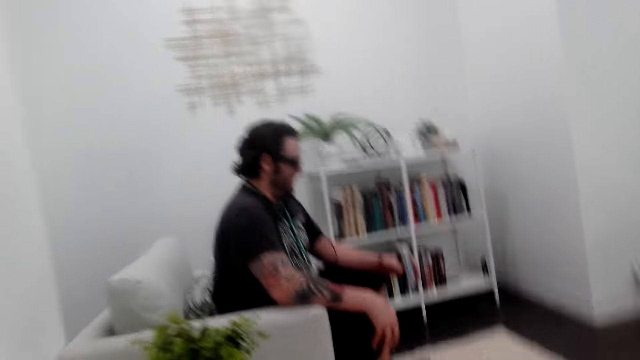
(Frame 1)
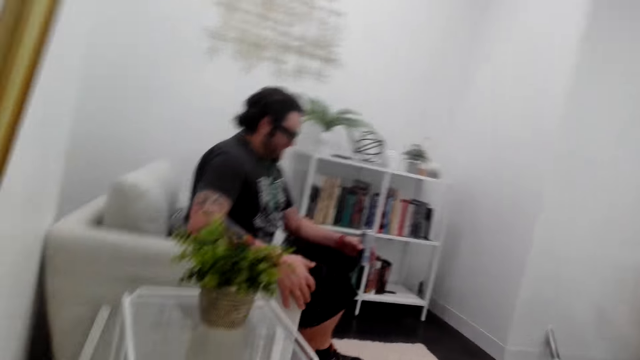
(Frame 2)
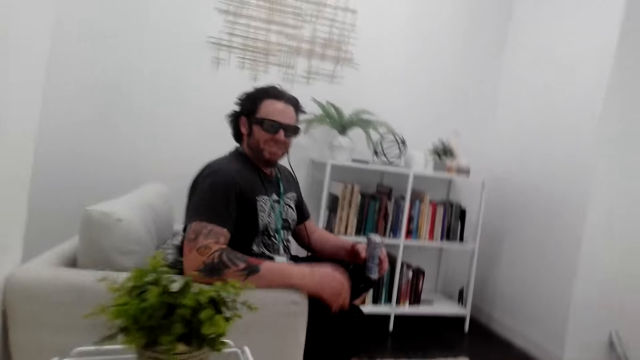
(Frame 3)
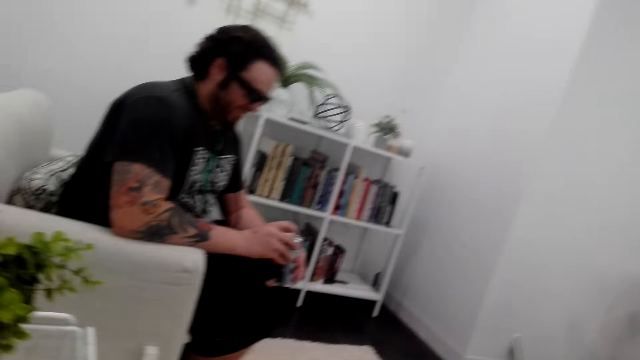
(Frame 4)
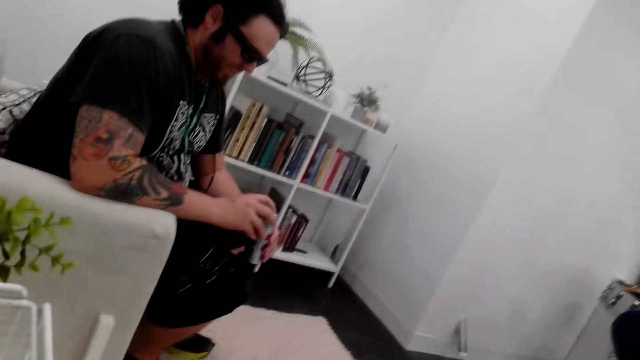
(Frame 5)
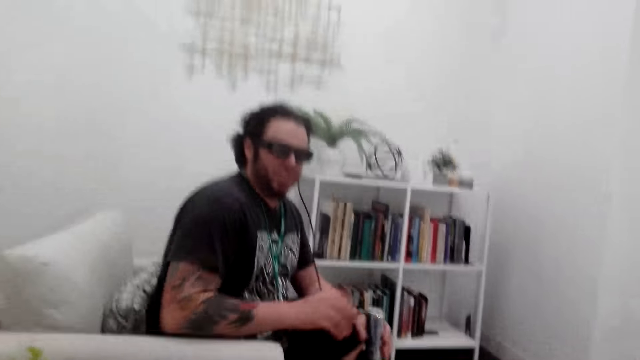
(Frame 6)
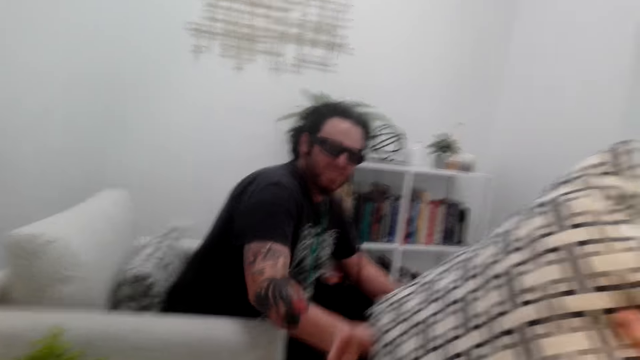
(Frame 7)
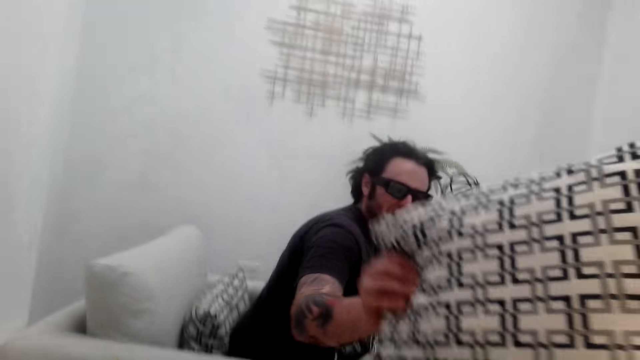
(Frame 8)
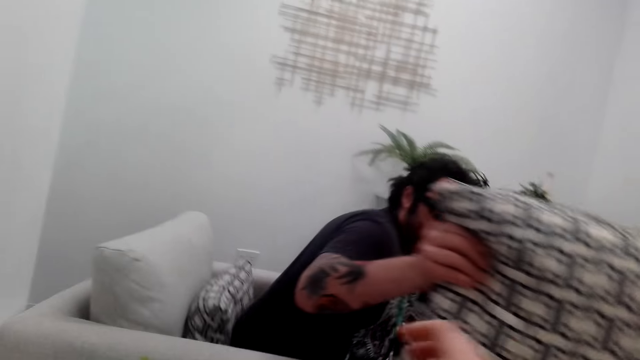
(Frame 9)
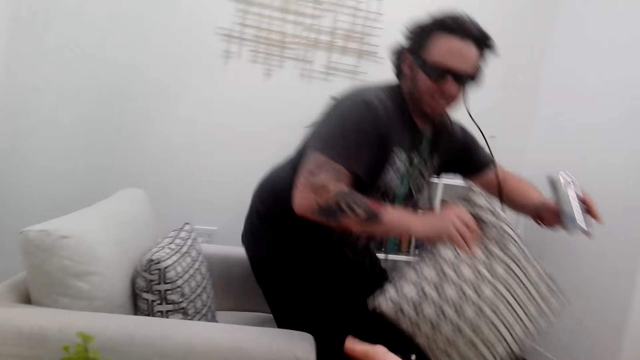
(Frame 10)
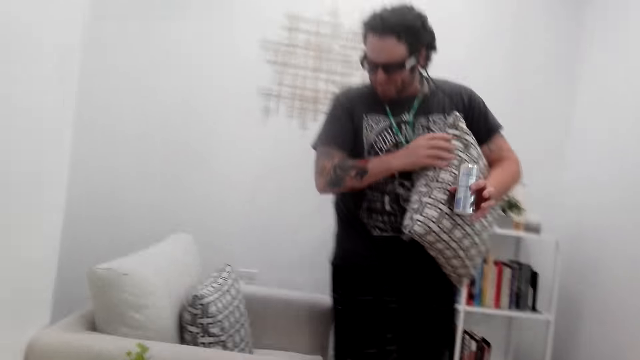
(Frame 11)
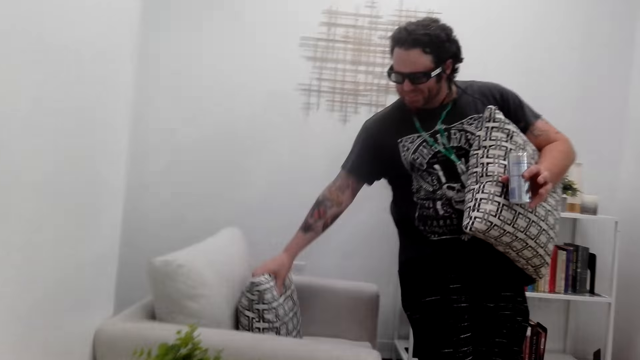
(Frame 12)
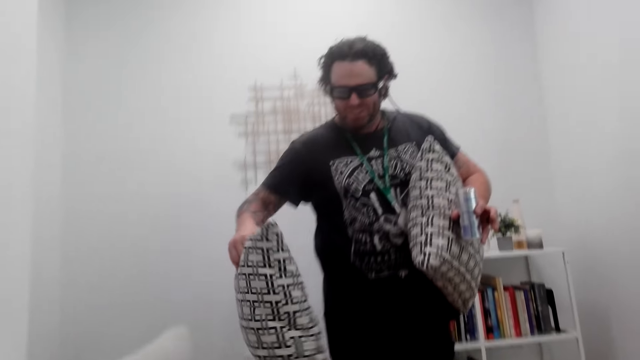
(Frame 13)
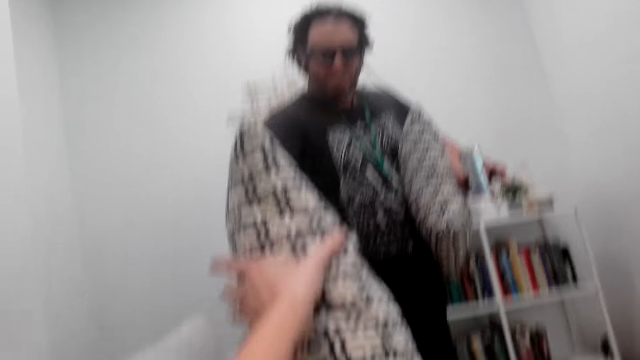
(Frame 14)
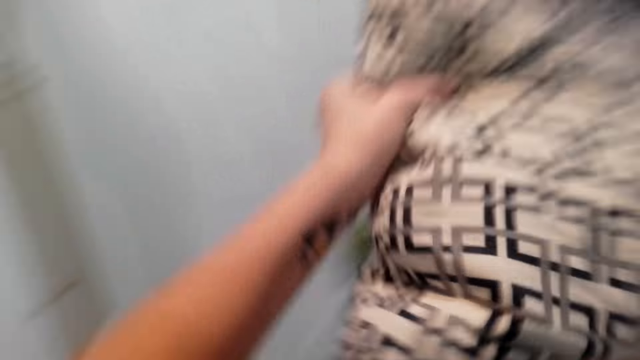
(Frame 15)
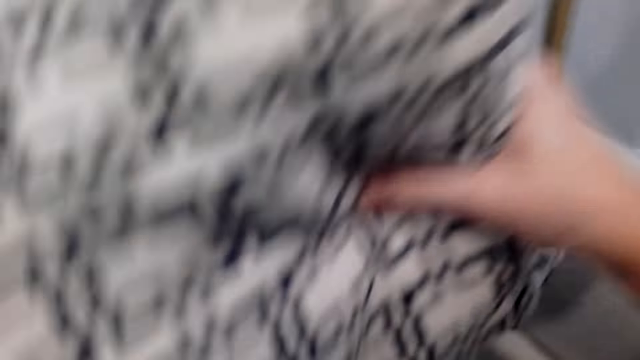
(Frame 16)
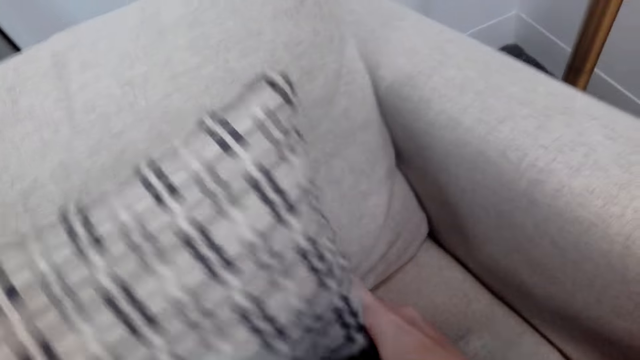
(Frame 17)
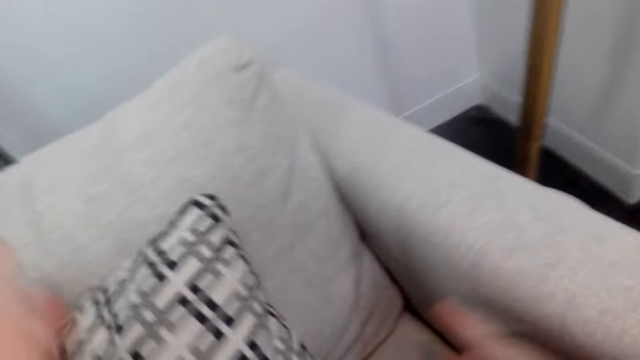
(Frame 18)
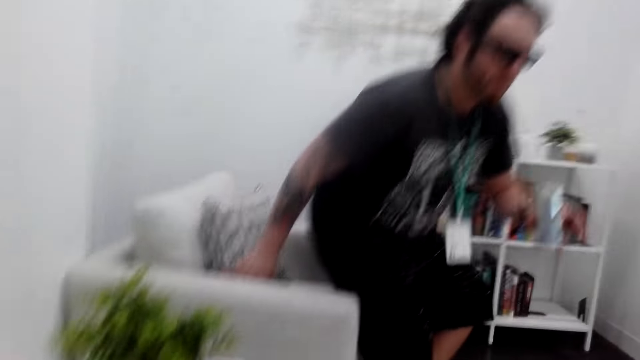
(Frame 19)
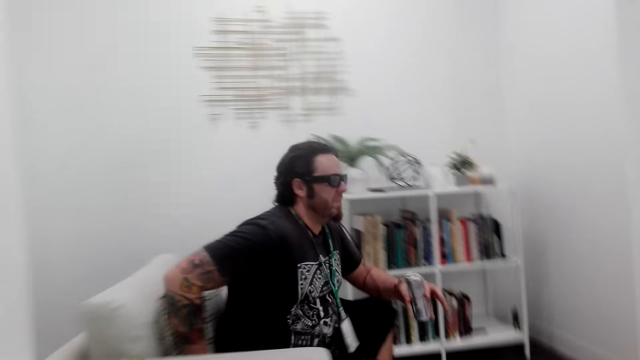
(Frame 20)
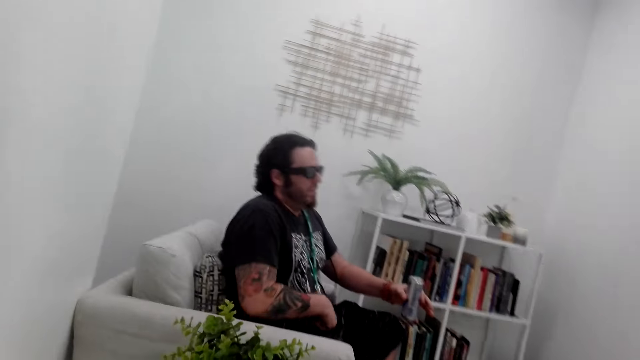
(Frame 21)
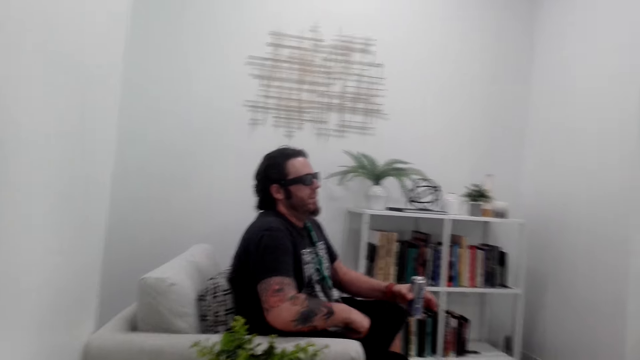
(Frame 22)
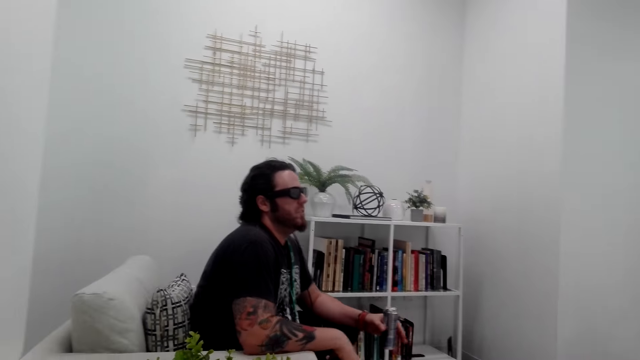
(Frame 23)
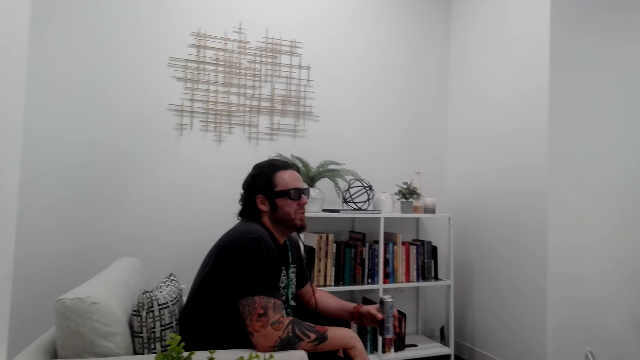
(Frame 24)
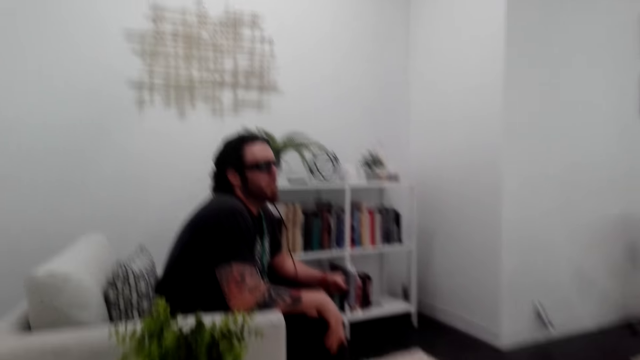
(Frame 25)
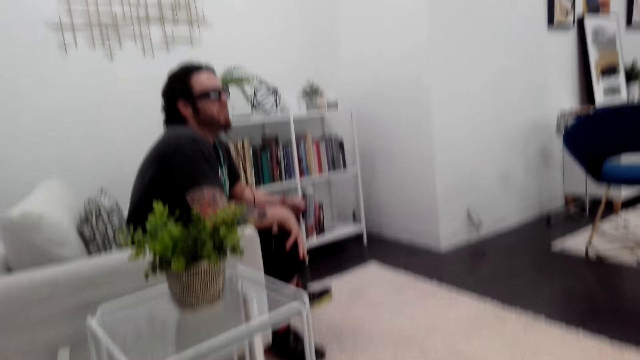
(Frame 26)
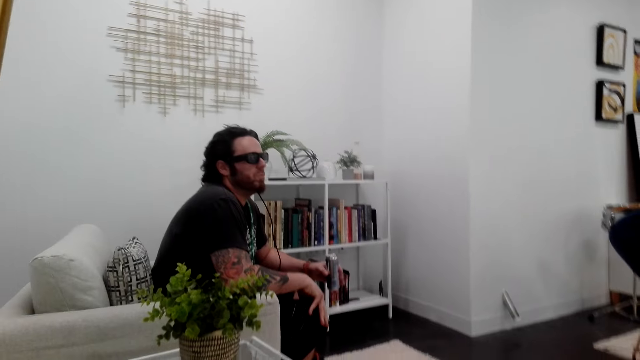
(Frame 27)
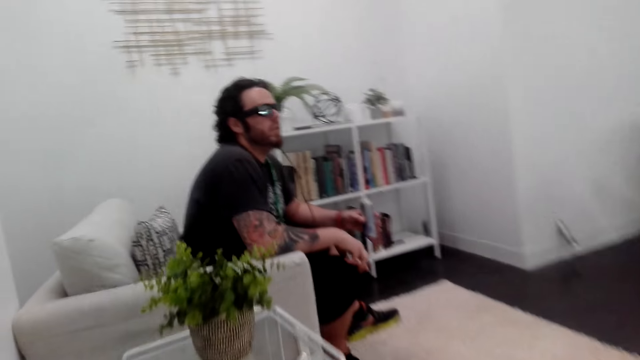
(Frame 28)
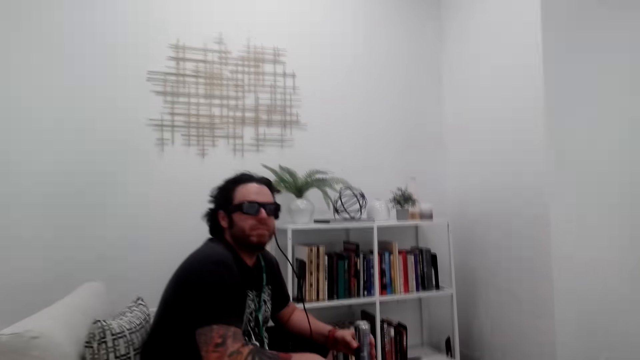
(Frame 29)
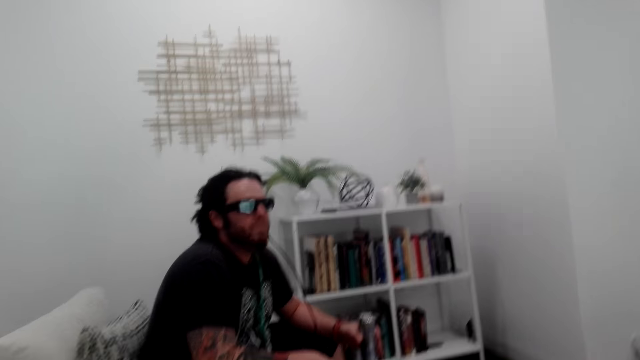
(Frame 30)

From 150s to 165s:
A man picks a throw pillow from the camera wearer. The man moves a hand and holds the can. The man picks the pillow from the camera wearer. The man stands up, picks the other throw pillow from the seat, and hands the throw pillow to the camera wearer. The camera wearer puts the throw pillow on the sofa. The man sits on the sofa. The man interacts with the camera wearer.

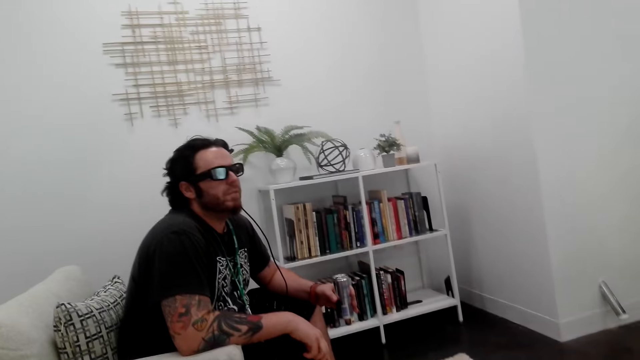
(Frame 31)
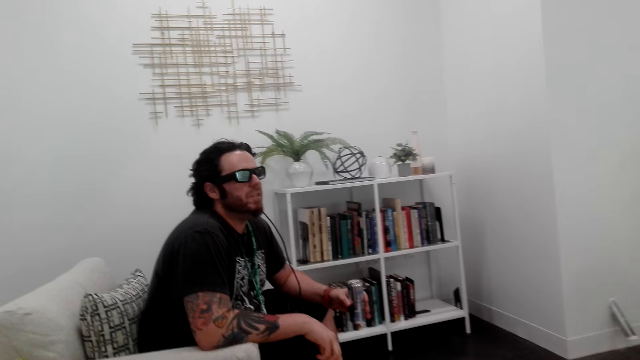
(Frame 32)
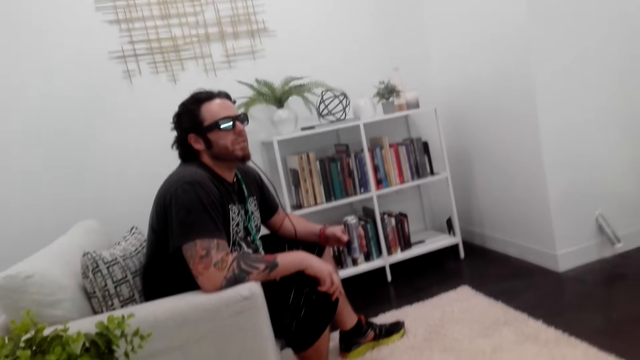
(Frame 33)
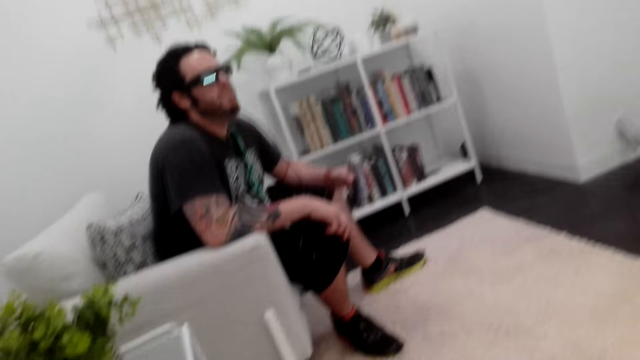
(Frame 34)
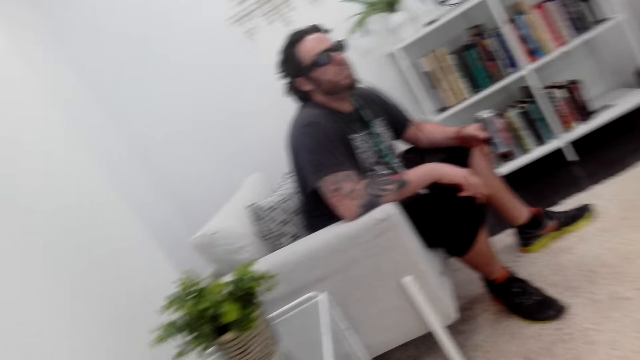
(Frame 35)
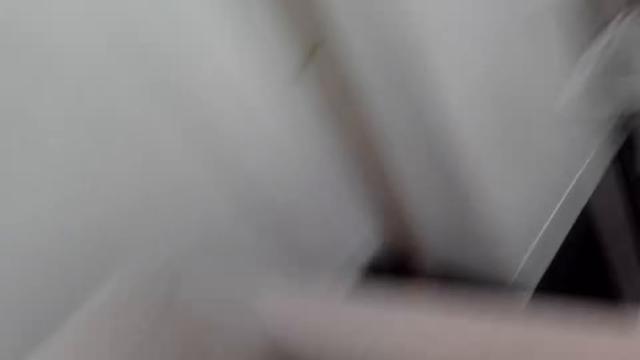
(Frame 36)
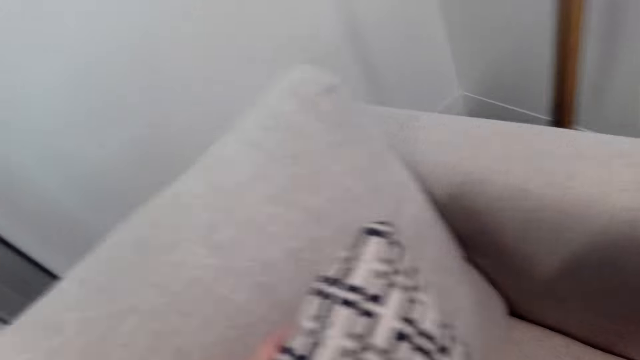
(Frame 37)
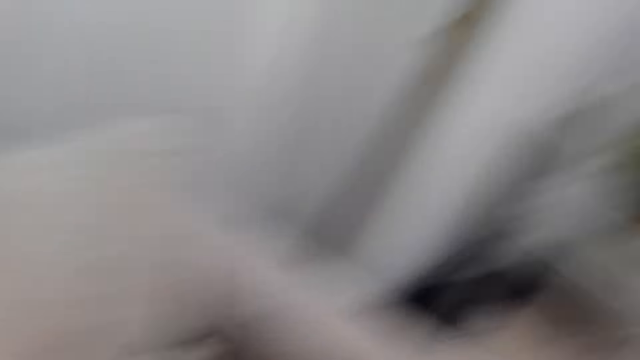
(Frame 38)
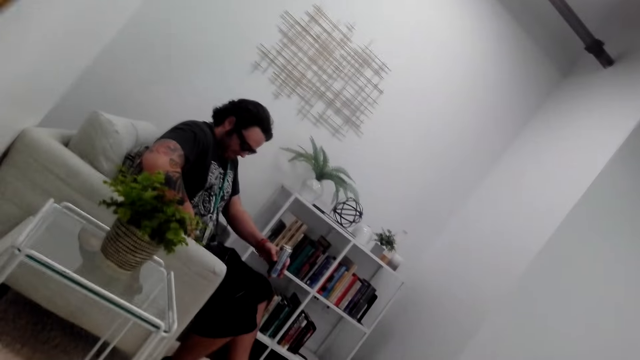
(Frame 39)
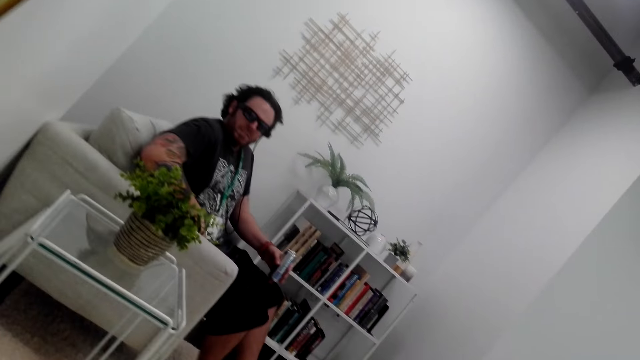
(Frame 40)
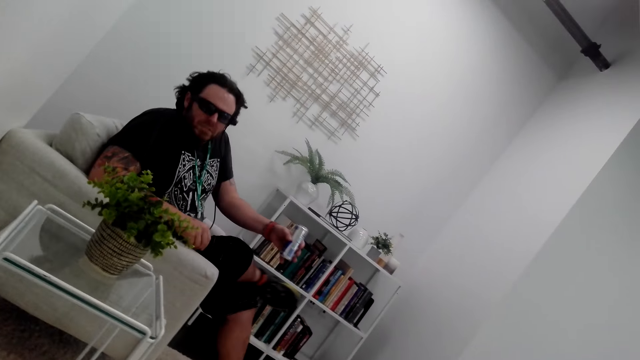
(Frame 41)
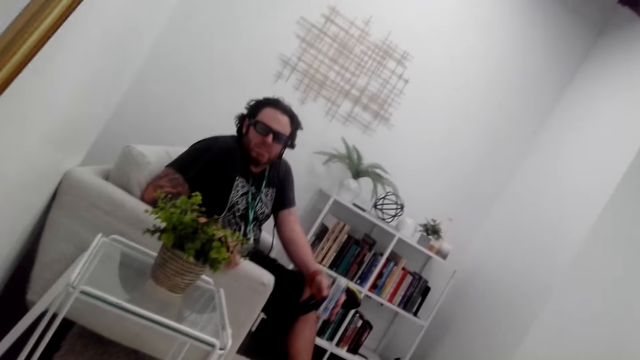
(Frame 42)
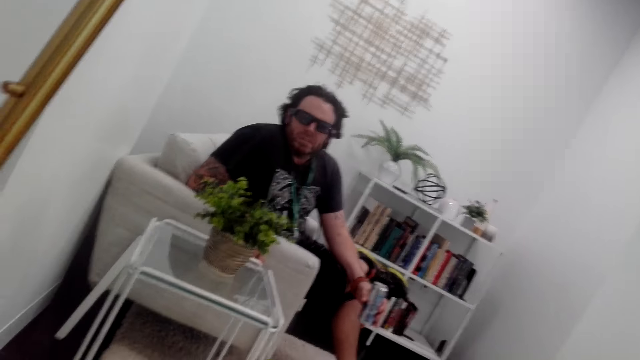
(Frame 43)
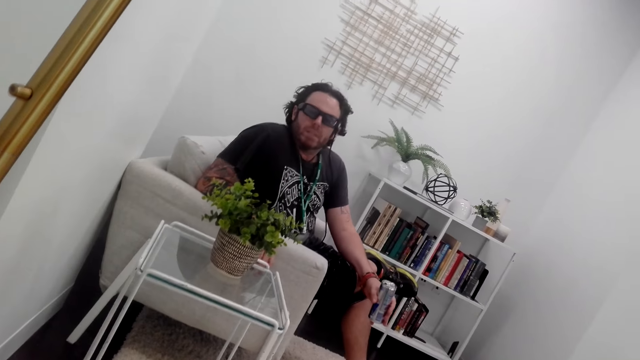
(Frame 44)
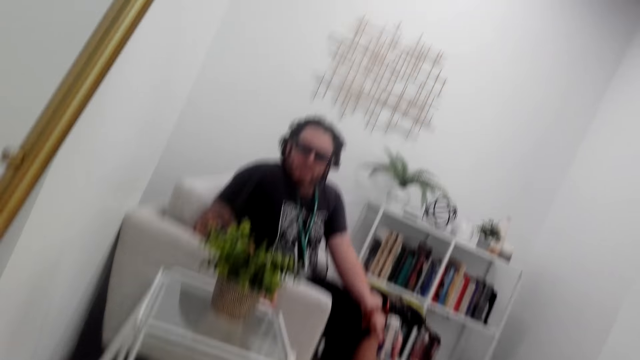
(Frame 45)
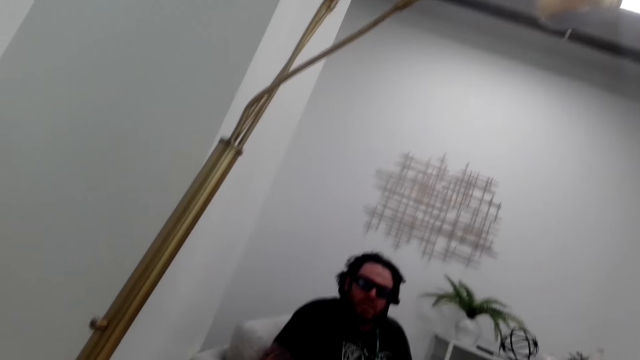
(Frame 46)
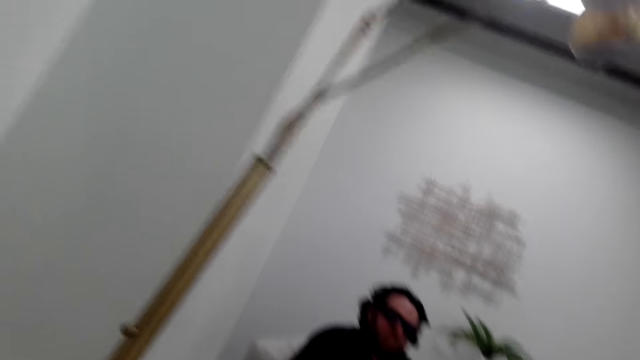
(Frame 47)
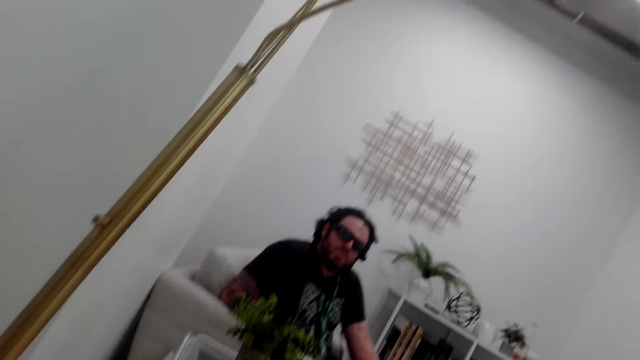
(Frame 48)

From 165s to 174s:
The camera wearer looks around. A man converses with the camera wearer. The man puts a leg on top of another.
